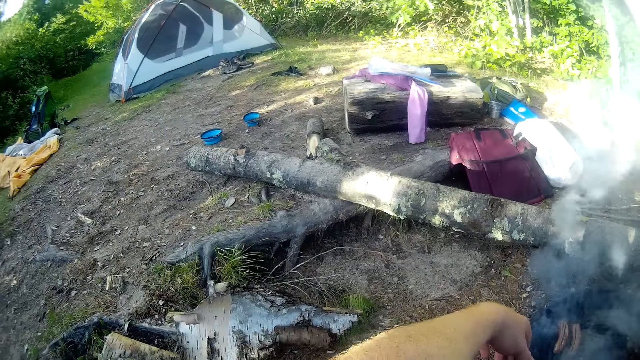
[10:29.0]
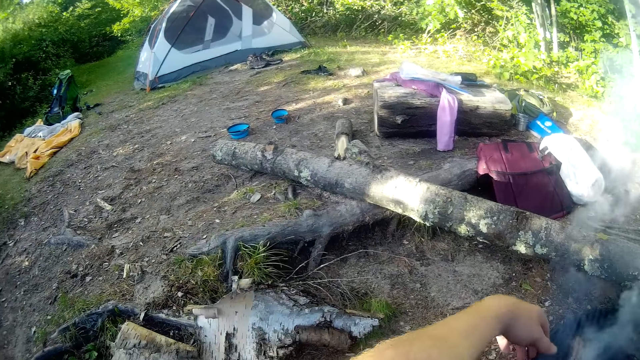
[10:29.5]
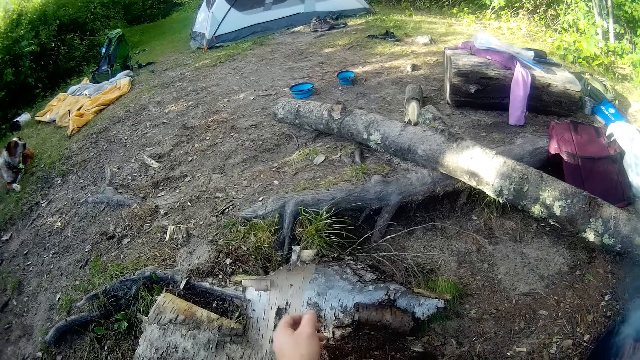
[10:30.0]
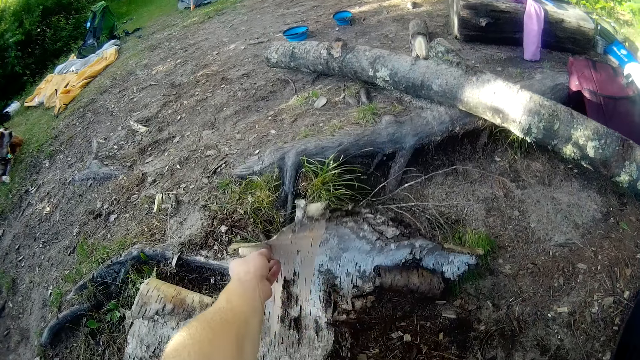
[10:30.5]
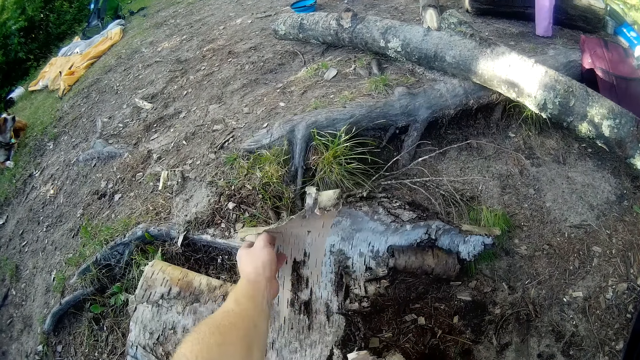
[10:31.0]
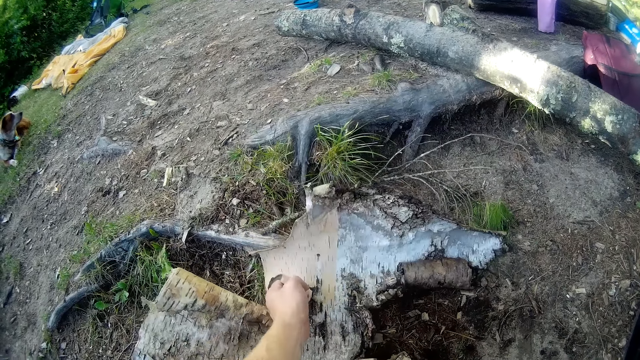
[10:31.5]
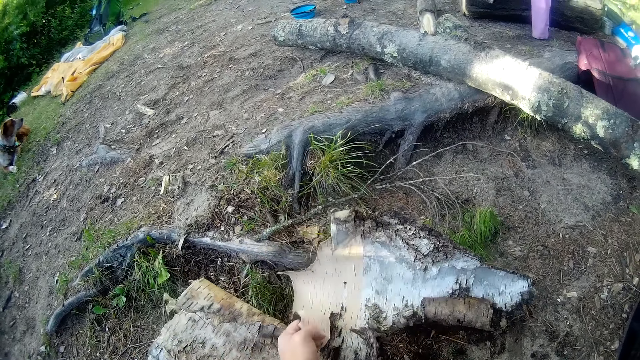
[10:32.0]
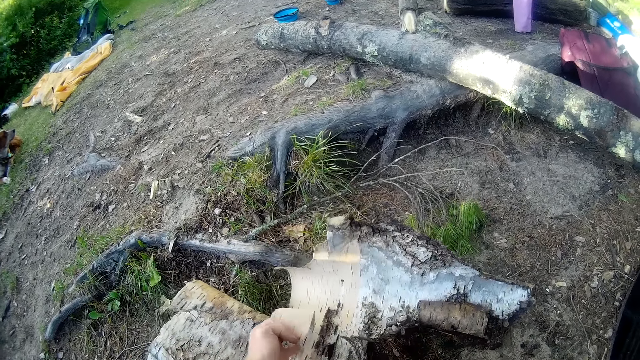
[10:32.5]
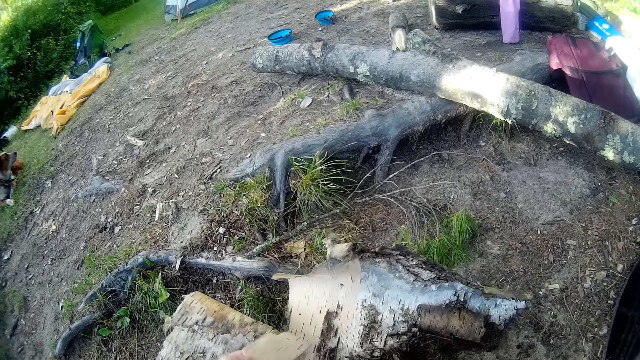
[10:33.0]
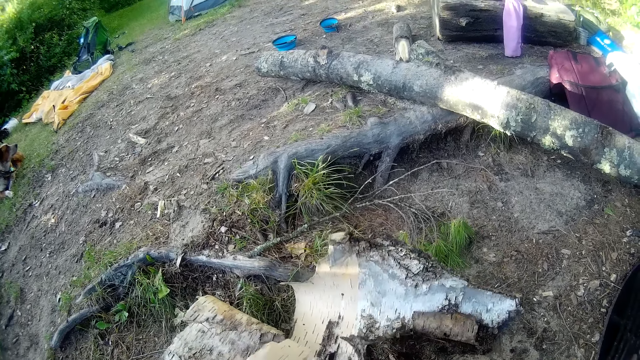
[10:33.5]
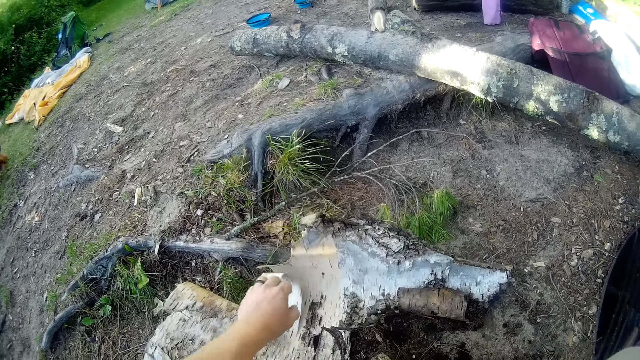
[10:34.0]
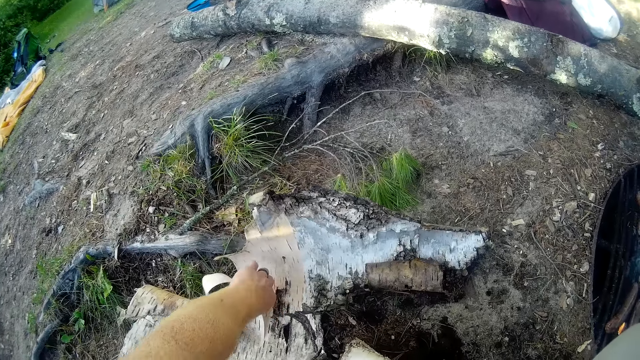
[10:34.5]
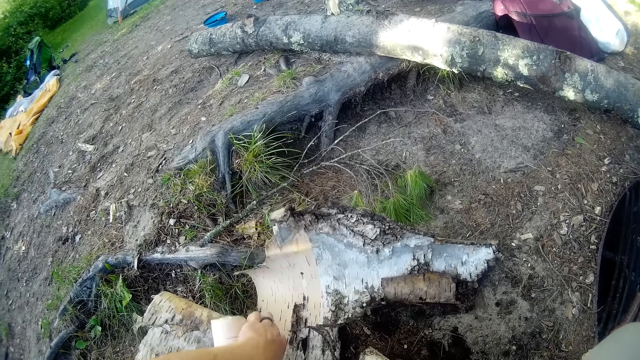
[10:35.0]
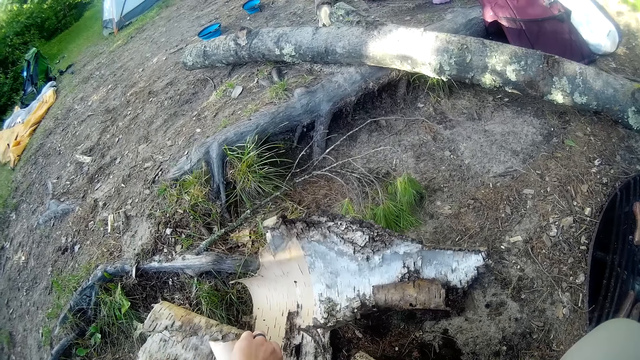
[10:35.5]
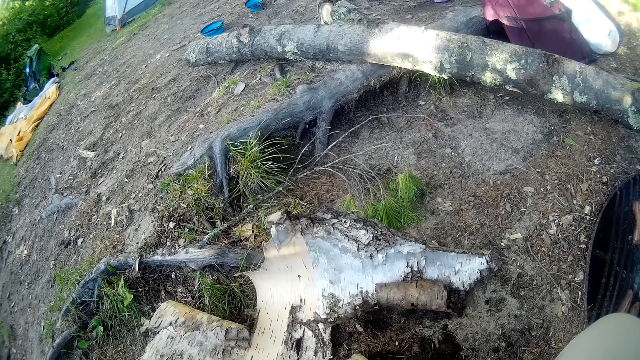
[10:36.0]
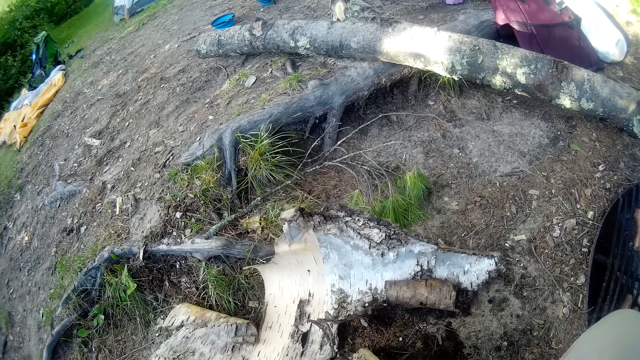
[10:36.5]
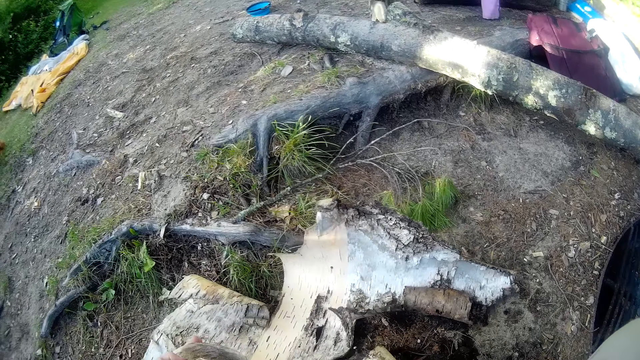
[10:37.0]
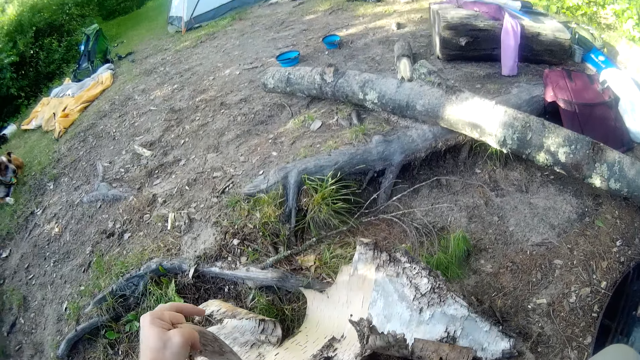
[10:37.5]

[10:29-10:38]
The camera wearer tears off a piece of wood. They move the outer cover of a tree. They interact with the woman. They tear the outer cover of the tree.

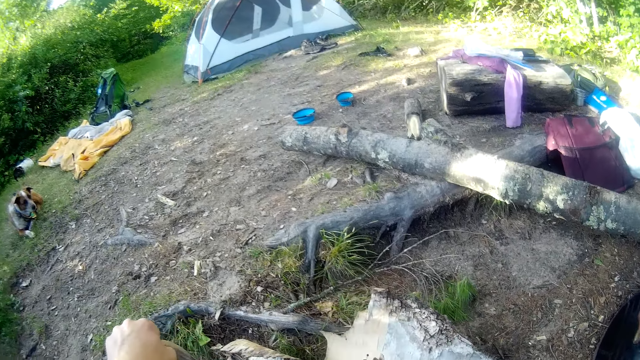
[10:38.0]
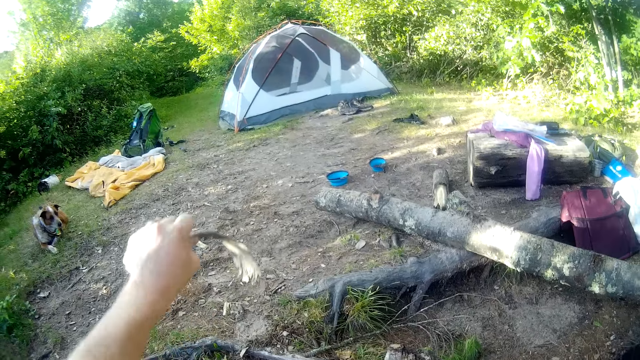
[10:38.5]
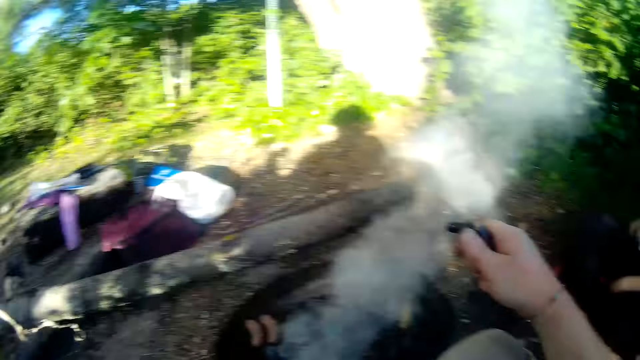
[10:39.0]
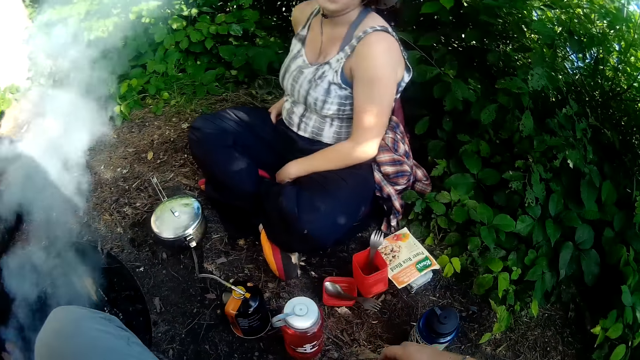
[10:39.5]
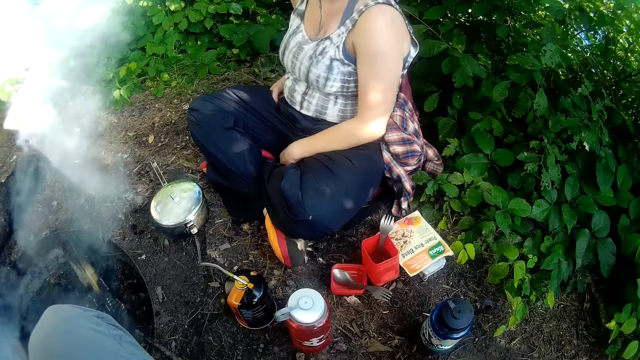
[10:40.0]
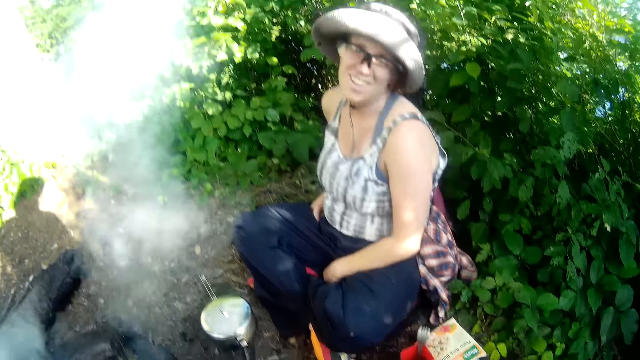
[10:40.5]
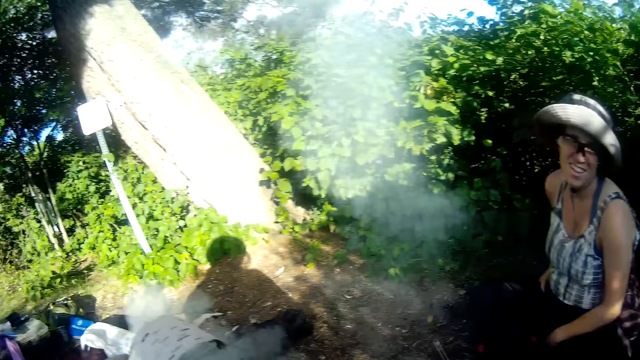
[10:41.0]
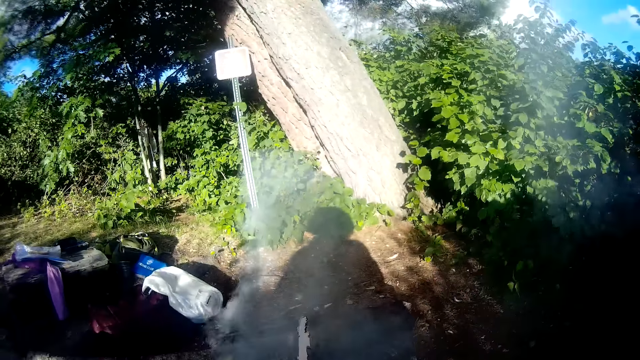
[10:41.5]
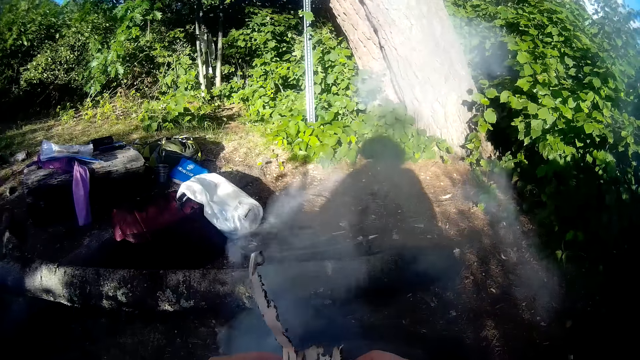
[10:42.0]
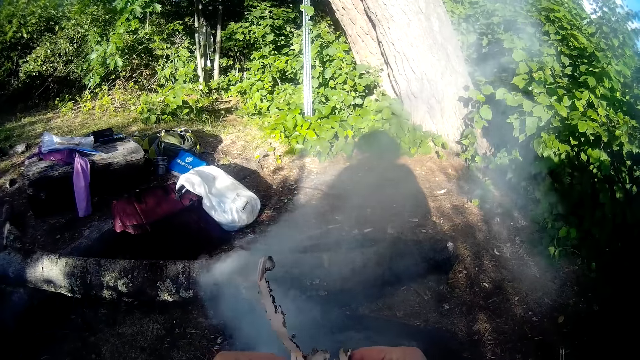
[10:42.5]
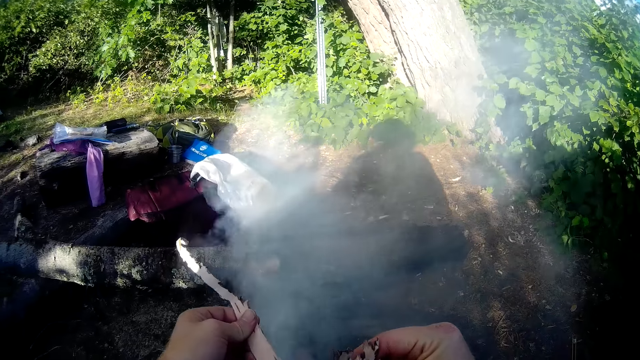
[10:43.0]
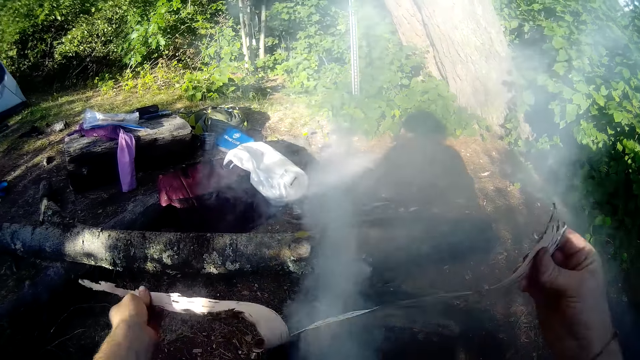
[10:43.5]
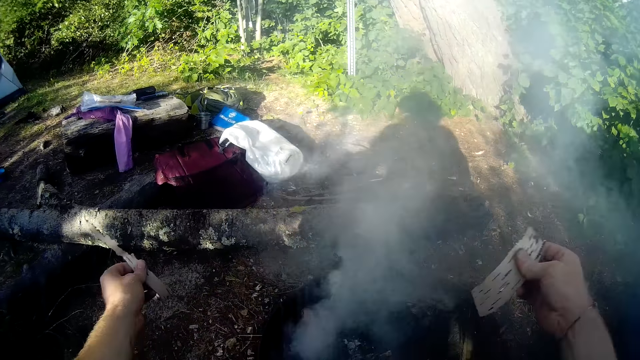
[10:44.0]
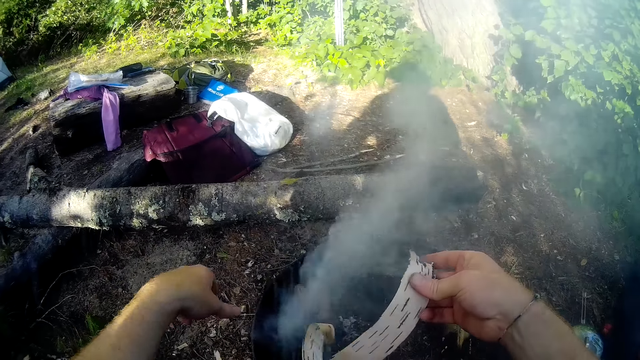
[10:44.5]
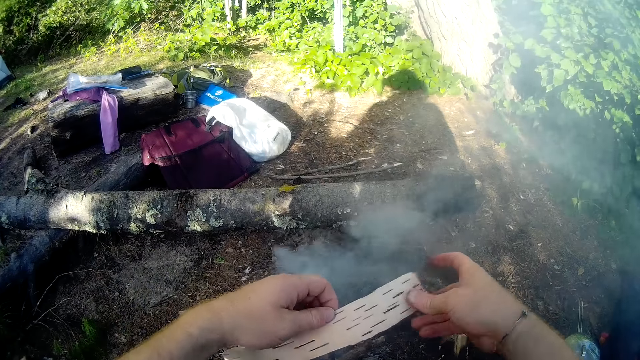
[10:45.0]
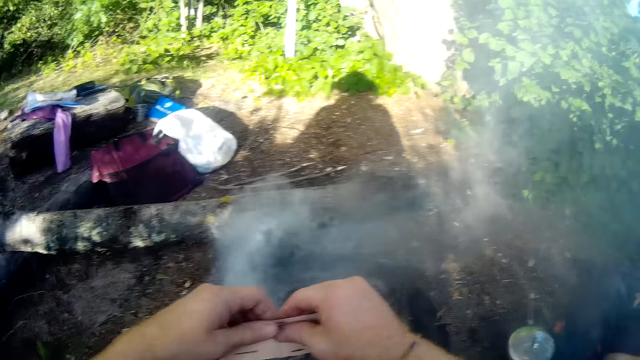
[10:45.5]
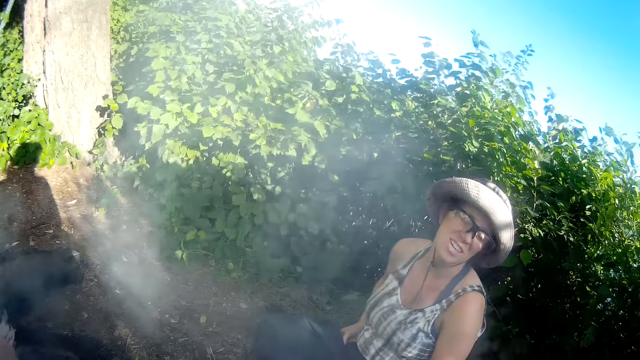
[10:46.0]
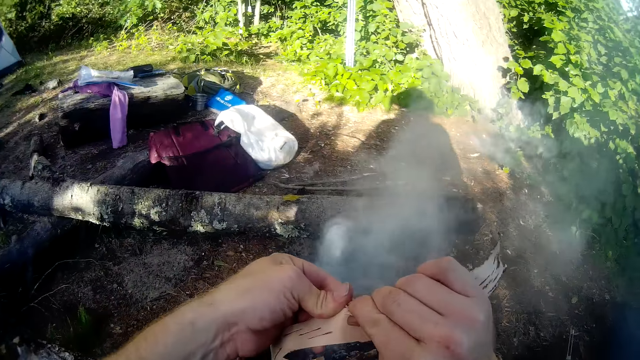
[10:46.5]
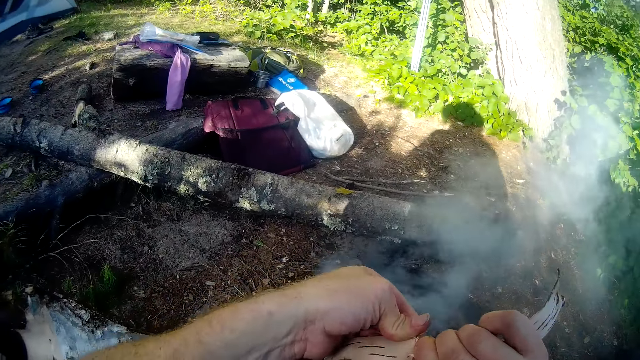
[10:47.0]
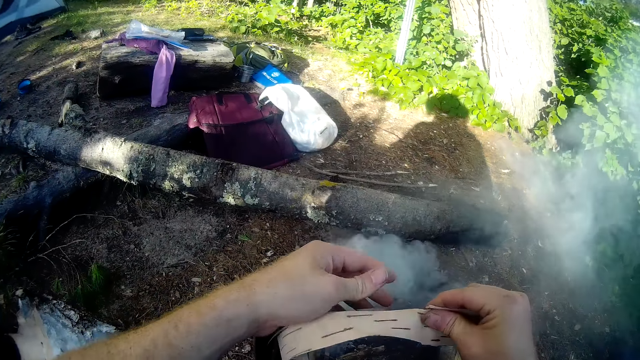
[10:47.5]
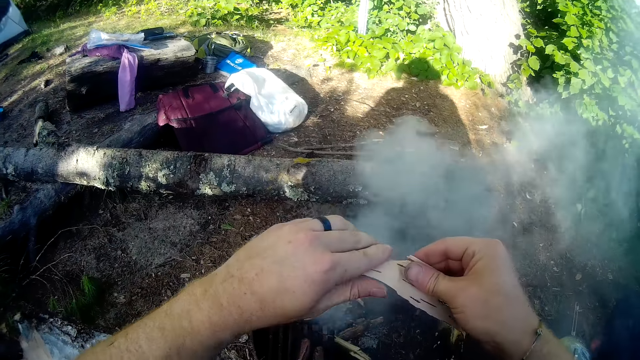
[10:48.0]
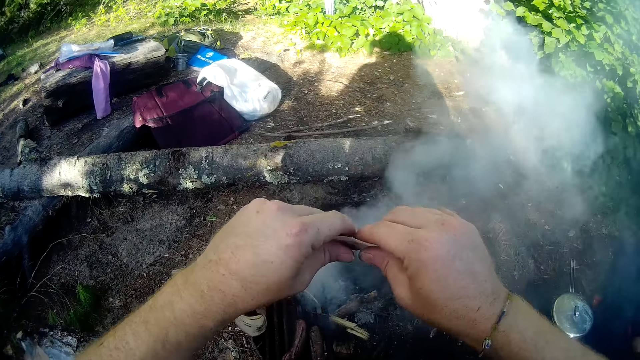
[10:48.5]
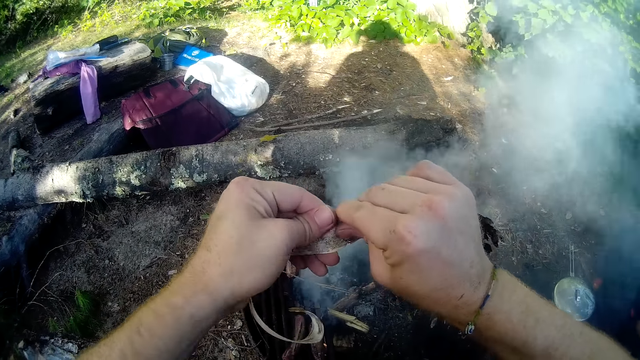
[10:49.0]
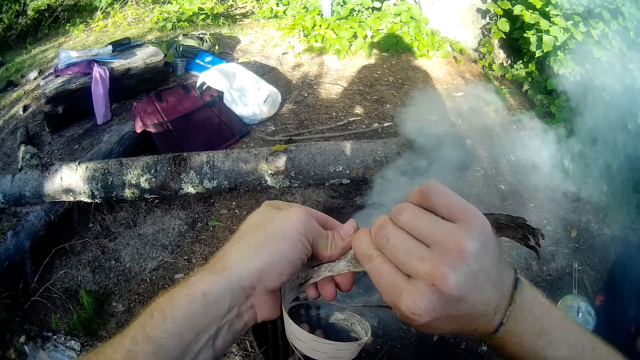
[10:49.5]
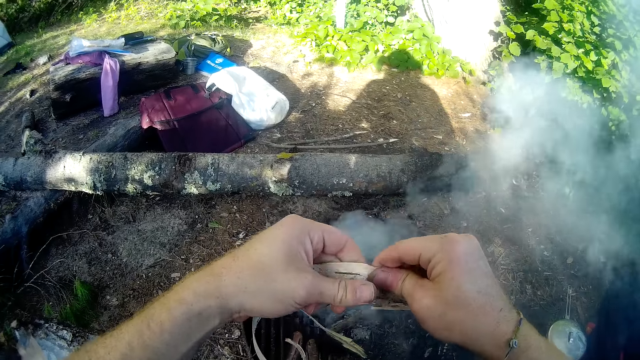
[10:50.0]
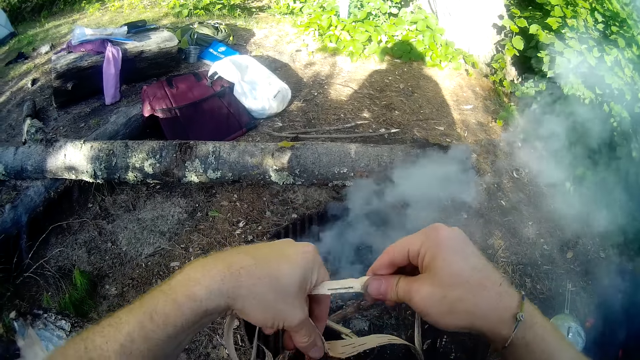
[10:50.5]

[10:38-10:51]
A person stares at the camera wearer. The camera wearer tears the outer cover of a tree. They tear the piece of wood into two pieces. They drop the outer cover of the tree on the fire. They drop one piece on the ground. They tear the second piece of wood into two pieces. They look at the person. They tear the outer cover of the tree.
